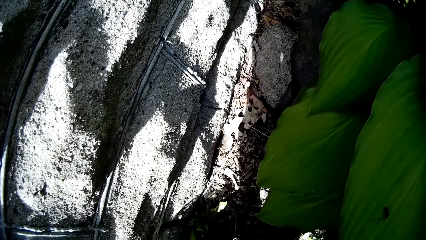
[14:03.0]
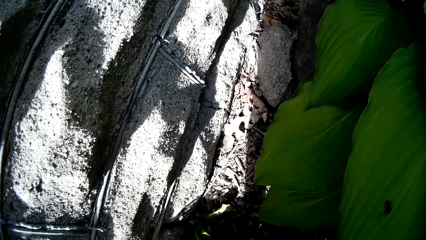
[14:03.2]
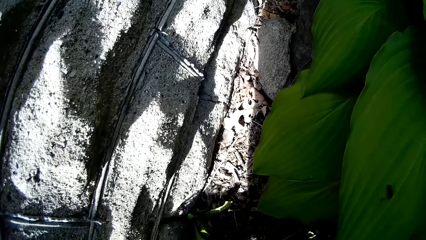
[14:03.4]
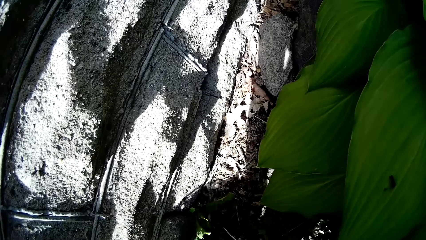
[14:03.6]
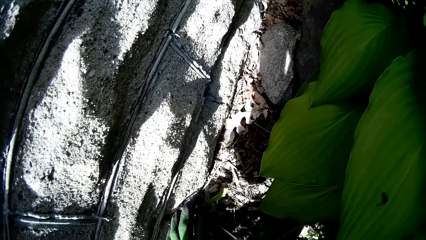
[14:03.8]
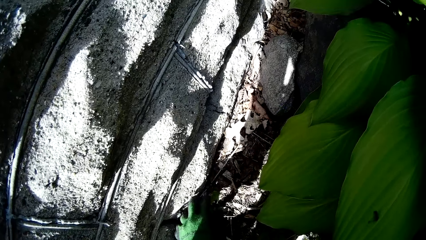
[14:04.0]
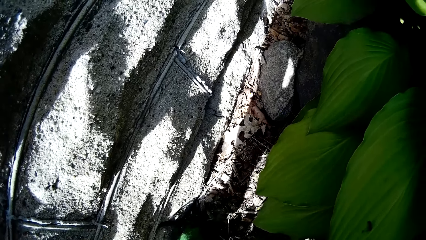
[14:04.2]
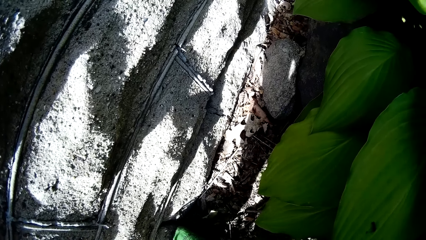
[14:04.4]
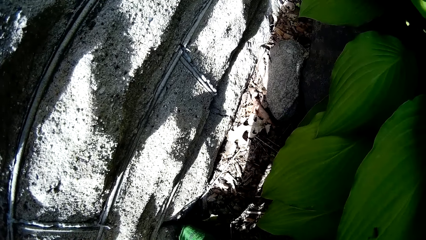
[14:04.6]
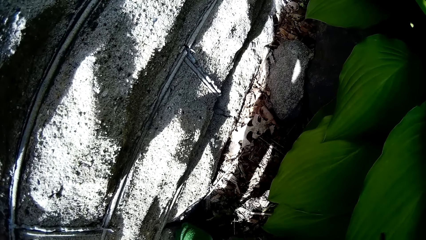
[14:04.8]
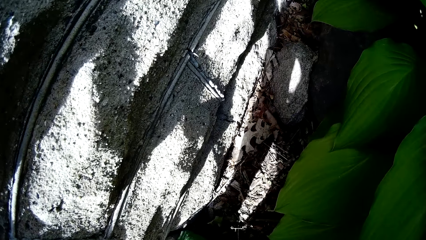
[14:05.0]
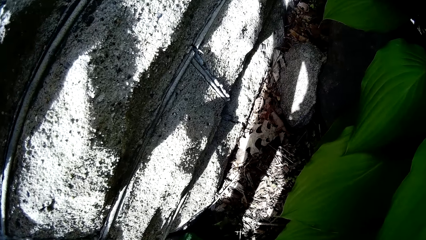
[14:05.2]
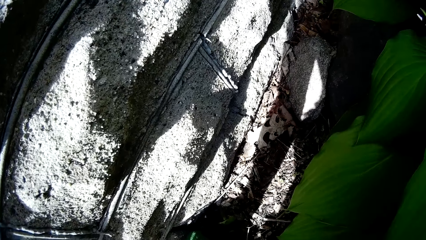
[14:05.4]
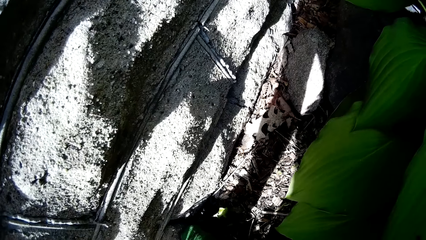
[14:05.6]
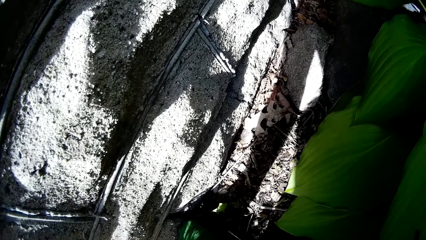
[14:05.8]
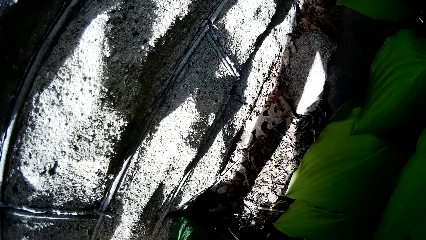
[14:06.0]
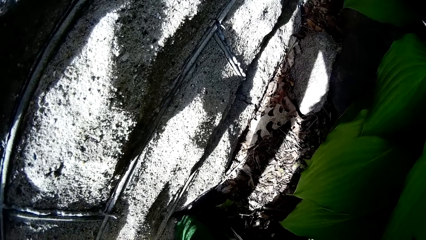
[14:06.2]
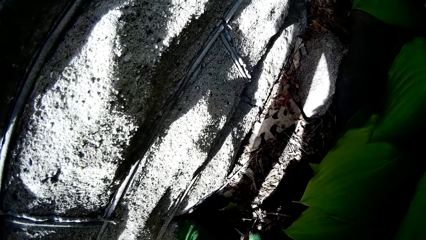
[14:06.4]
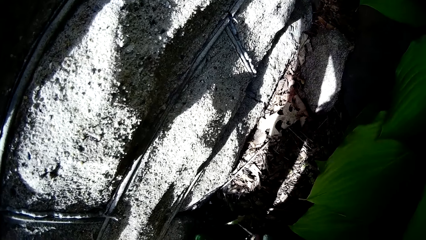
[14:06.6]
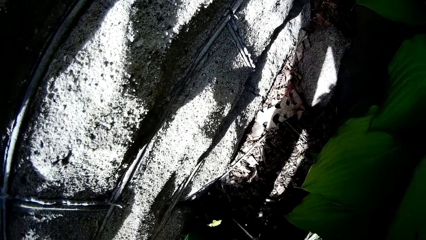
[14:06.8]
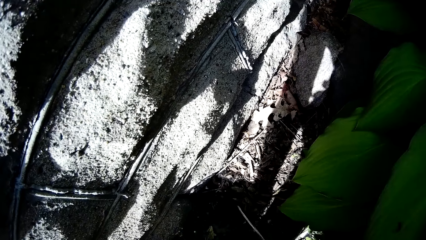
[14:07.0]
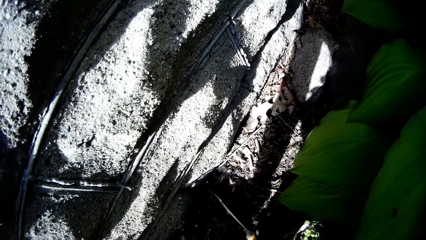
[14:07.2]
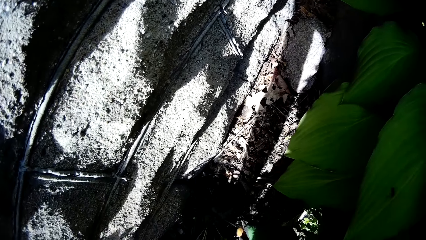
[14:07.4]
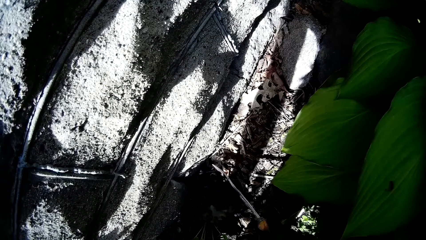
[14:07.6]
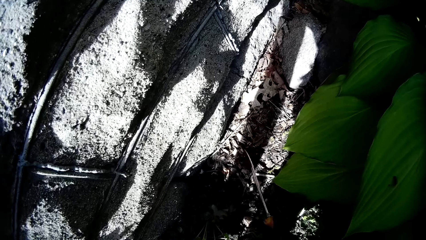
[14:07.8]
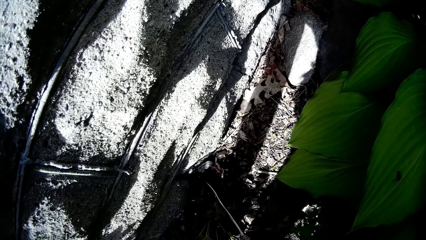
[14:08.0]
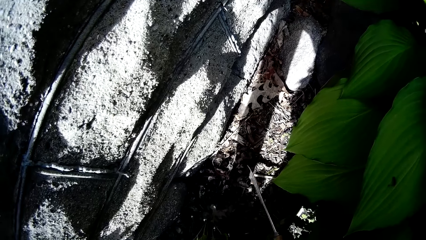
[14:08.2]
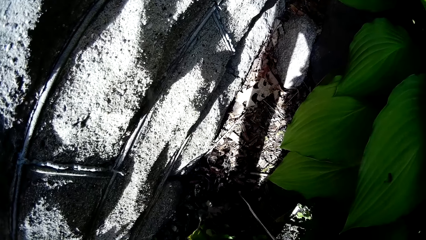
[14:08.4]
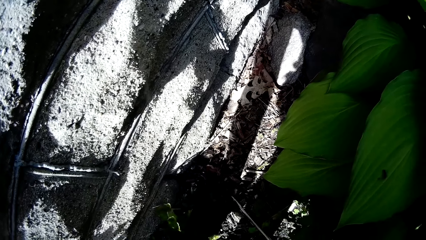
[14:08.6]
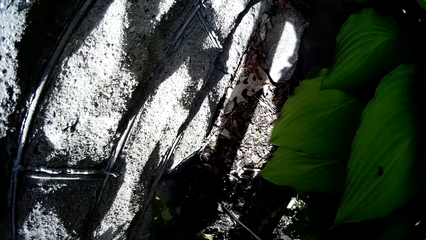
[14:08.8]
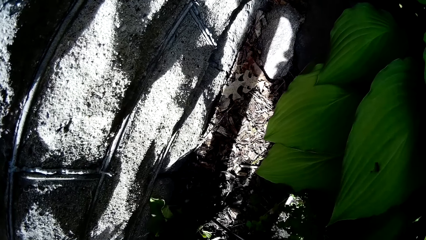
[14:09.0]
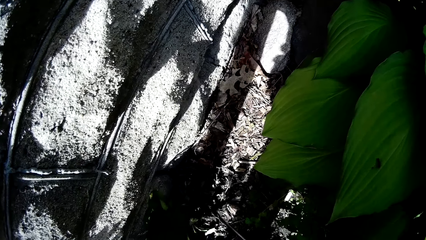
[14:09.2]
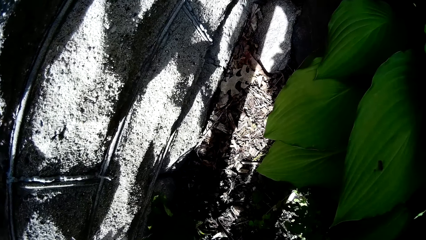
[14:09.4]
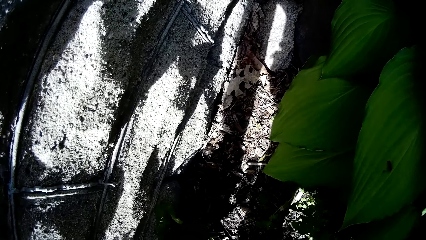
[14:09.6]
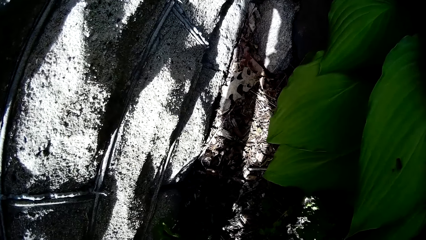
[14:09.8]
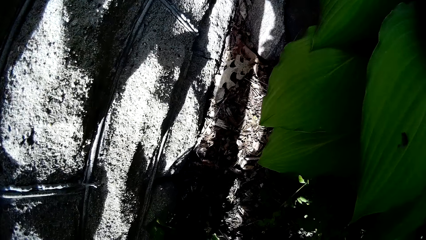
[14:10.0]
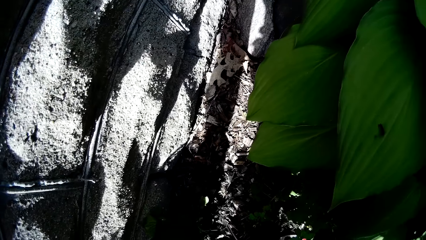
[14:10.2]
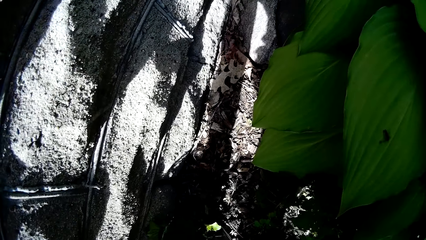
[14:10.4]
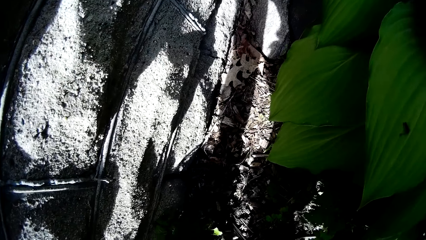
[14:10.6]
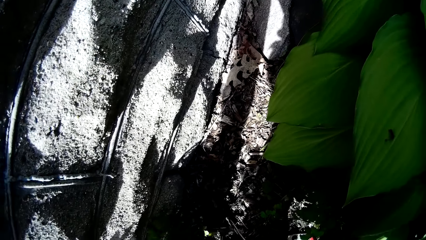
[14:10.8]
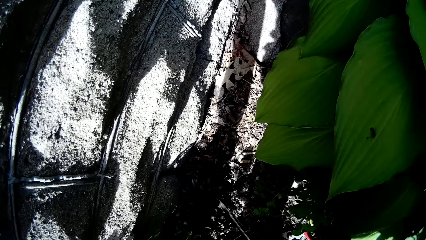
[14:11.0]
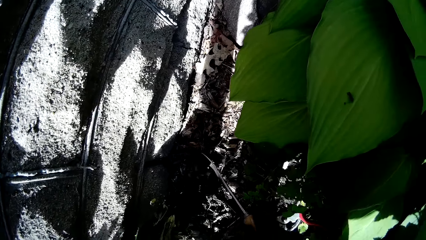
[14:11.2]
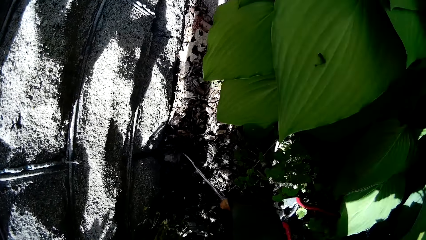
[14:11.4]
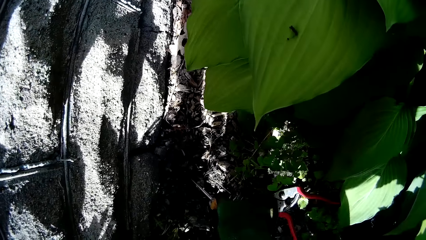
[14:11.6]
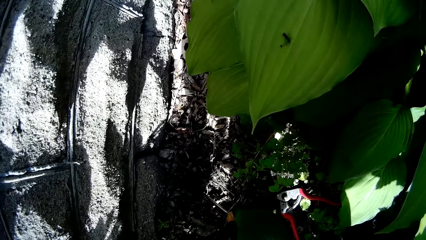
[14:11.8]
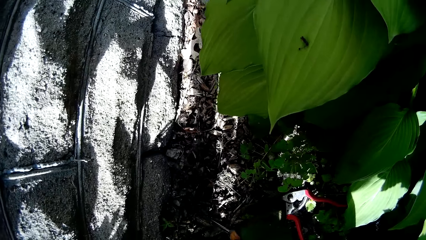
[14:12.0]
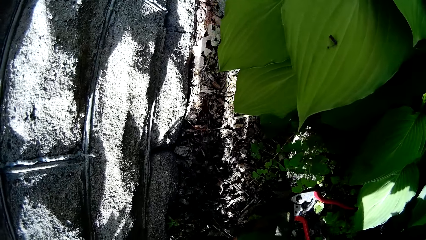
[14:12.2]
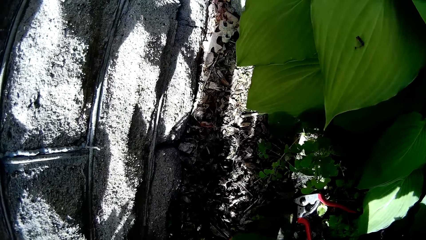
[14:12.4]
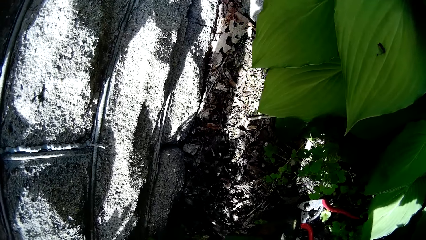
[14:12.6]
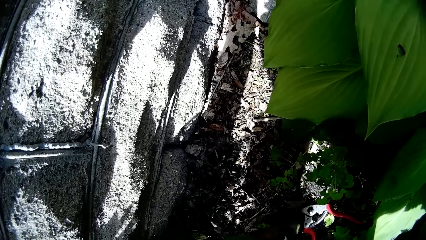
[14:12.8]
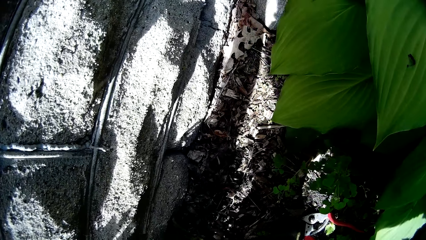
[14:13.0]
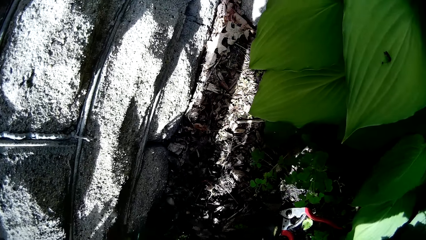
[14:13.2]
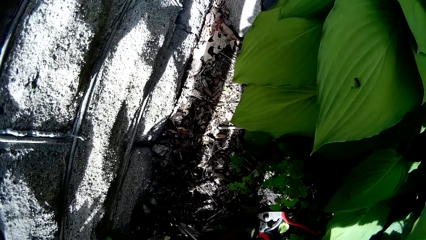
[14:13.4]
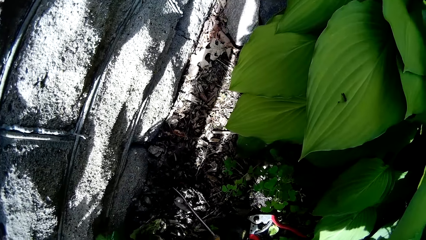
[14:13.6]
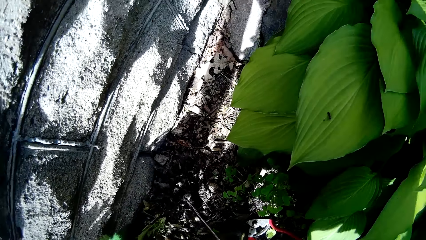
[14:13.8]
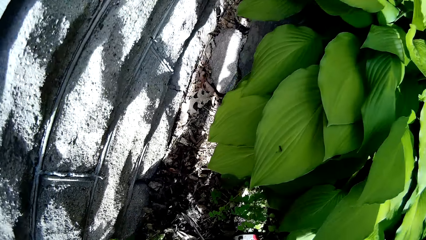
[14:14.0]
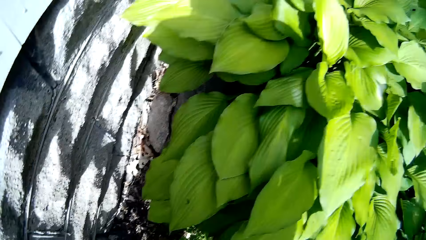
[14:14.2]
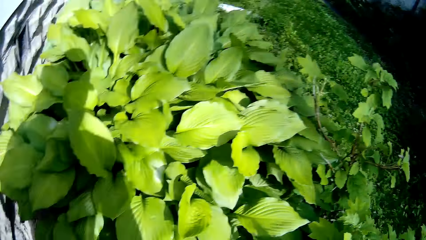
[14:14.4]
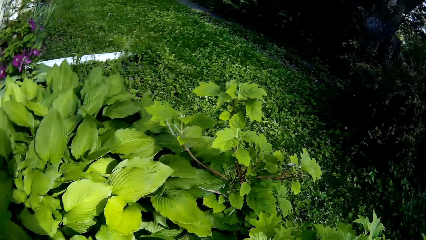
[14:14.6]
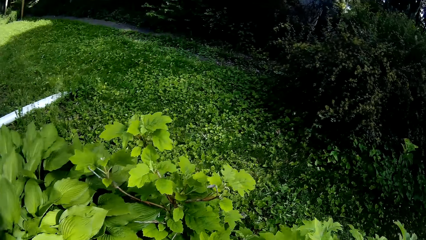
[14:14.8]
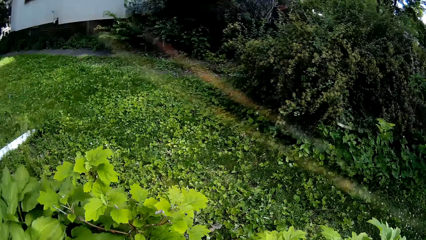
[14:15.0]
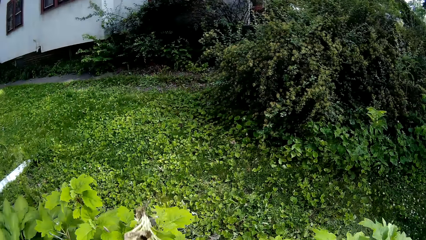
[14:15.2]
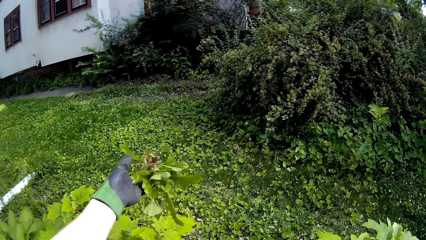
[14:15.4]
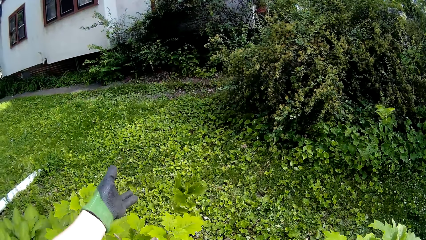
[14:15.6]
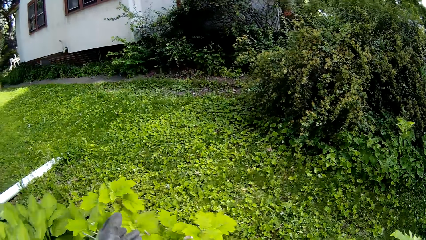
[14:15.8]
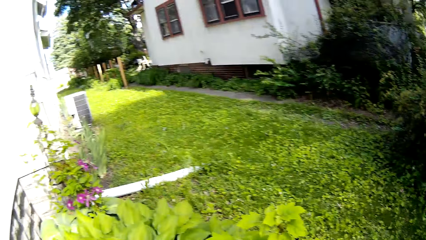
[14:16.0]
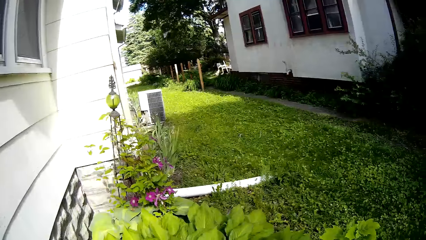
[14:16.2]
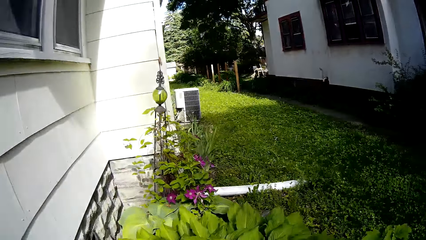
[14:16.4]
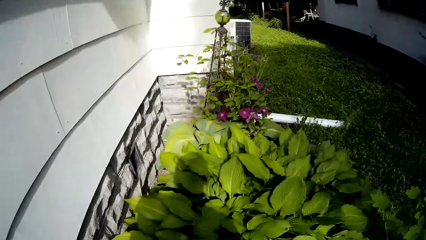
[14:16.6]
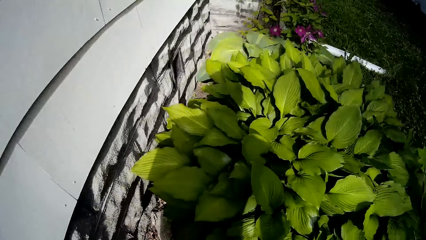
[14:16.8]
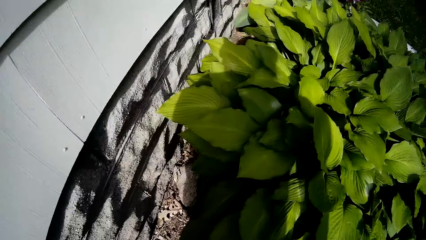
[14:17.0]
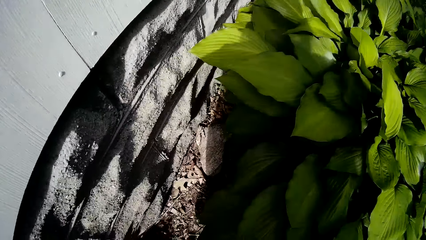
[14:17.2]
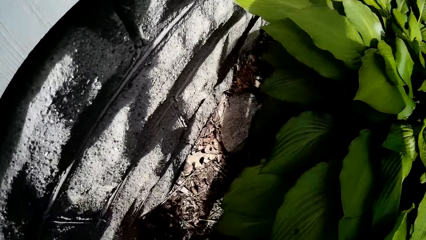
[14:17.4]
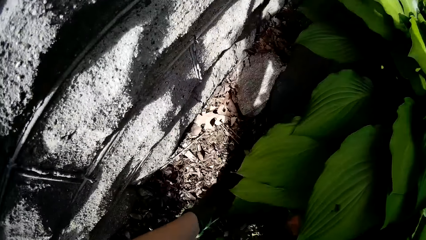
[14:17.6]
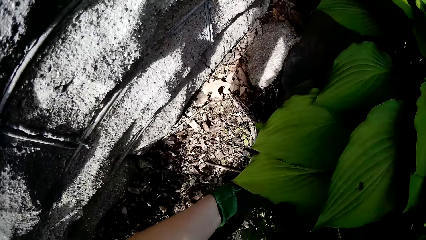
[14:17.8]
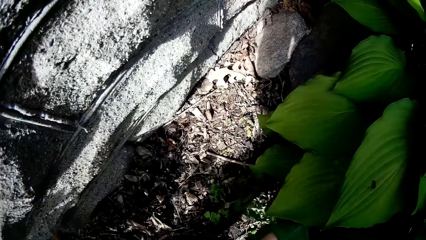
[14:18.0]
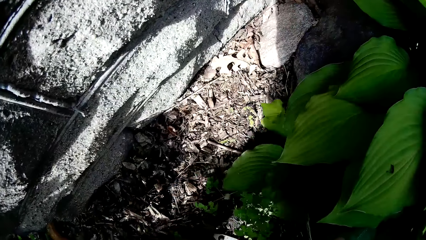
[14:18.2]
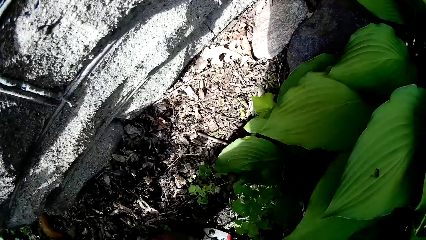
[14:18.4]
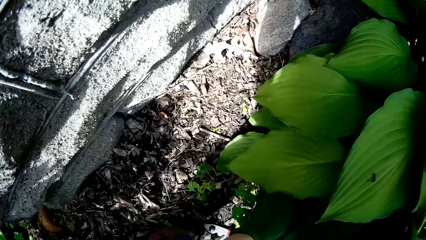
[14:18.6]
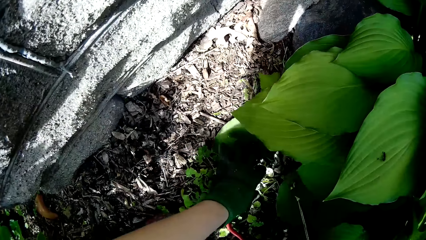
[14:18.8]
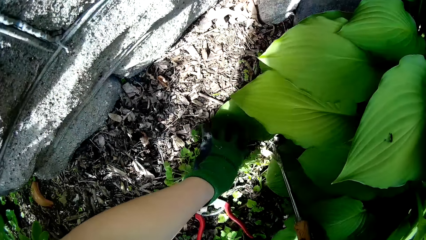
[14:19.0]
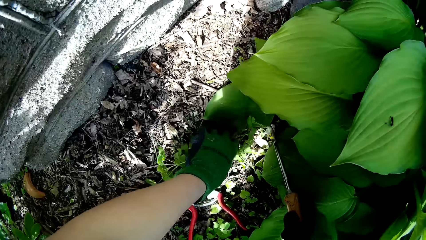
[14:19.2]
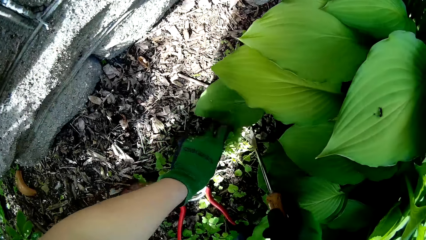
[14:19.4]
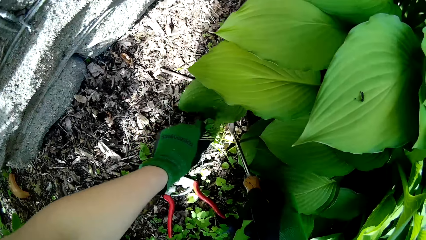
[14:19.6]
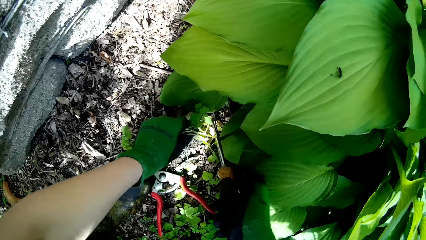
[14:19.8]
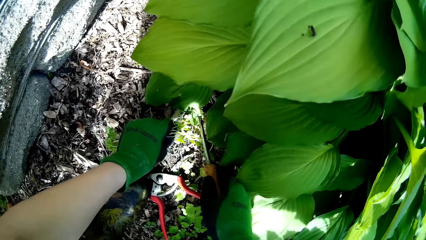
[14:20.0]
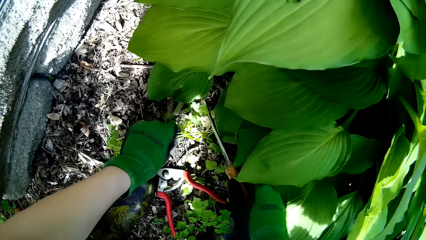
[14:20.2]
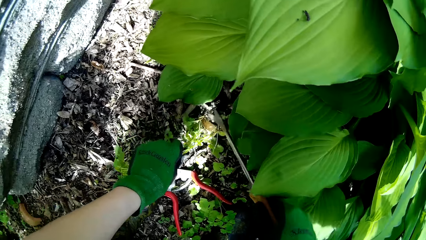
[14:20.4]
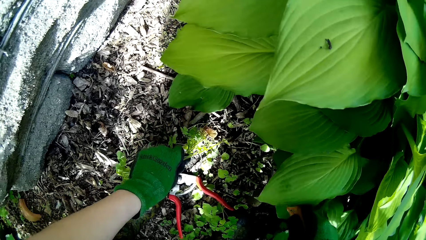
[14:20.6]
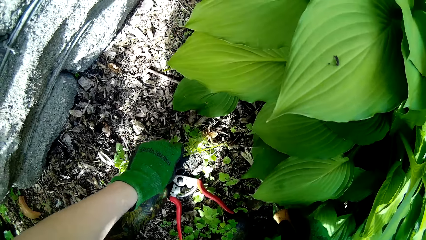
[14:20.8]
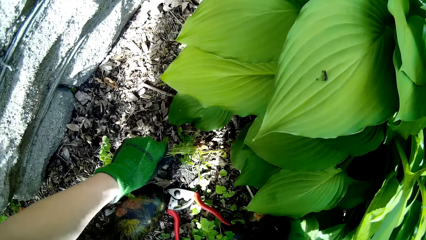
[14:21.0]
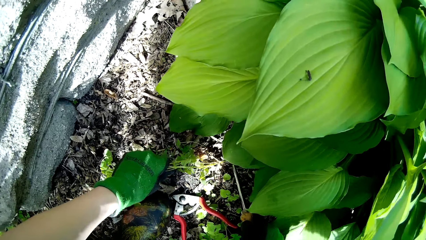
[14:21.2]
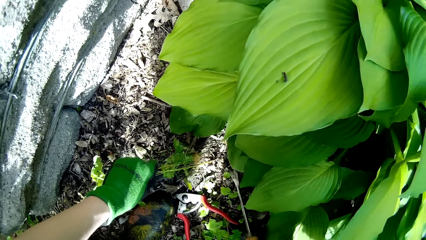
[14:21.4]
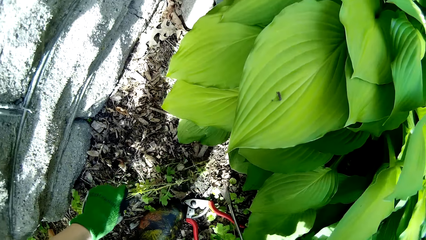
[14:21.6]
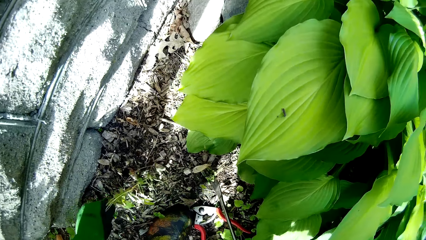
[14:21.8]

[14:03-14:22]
The camera wearer throws the weeds on the ground with his left hand. He weeds the garden with the hand weeder in his right hand.
